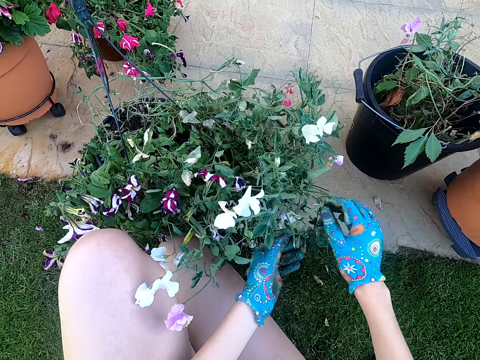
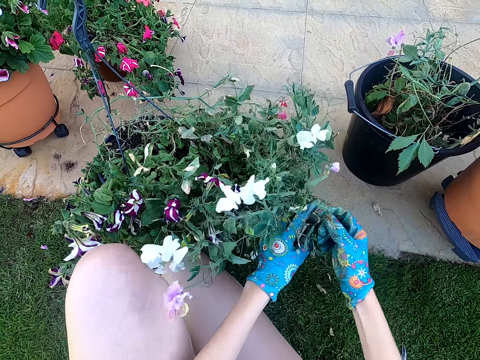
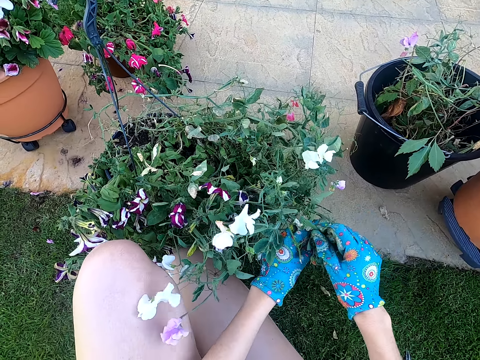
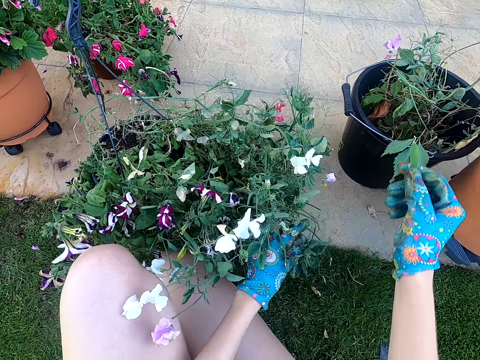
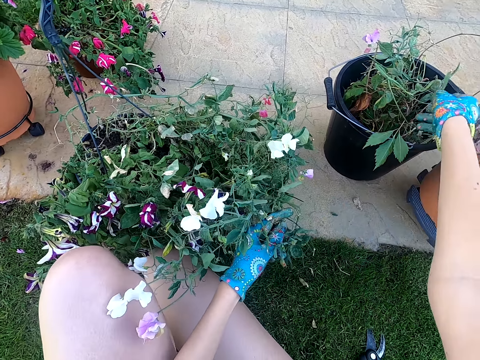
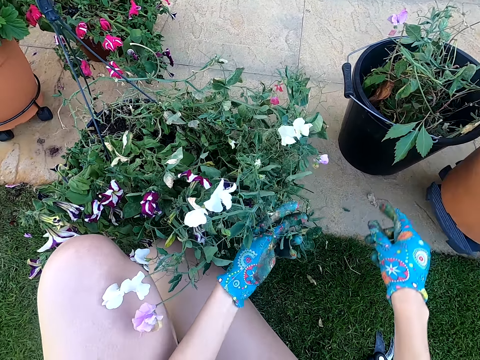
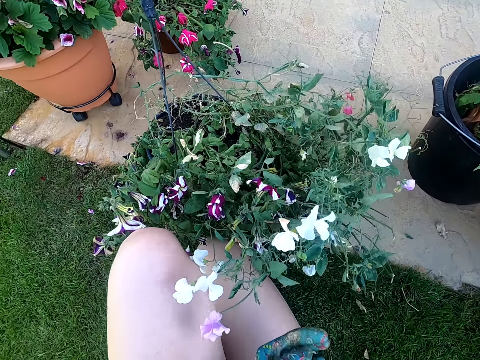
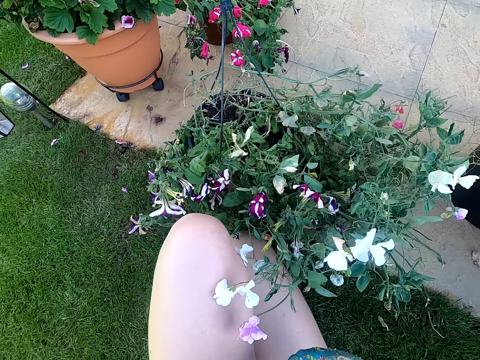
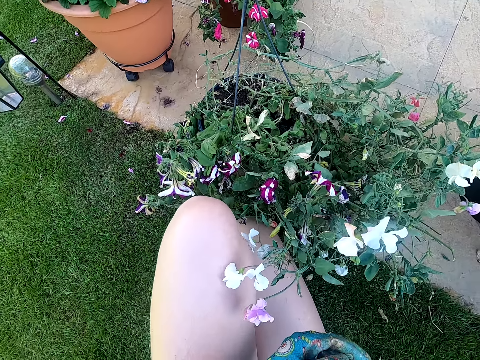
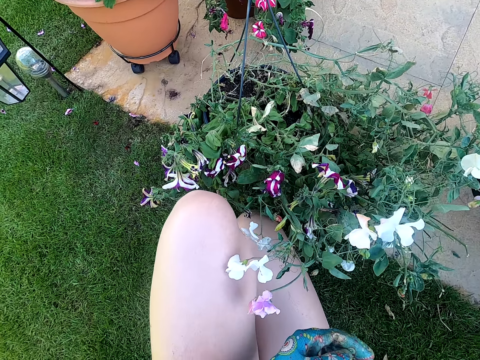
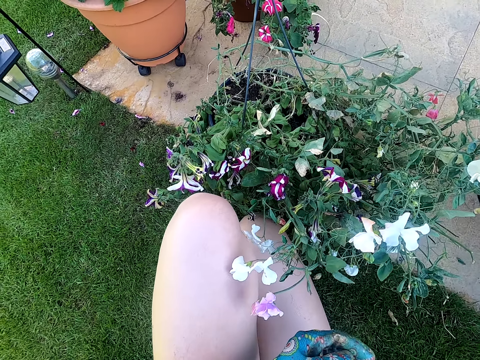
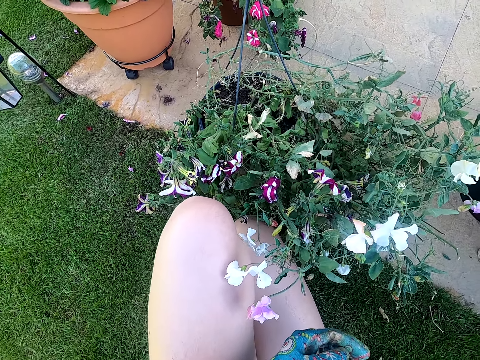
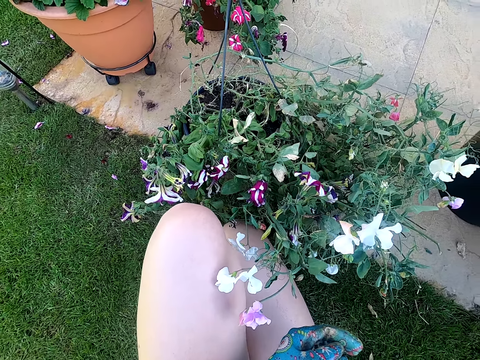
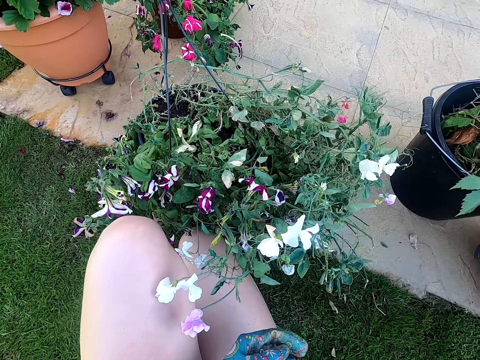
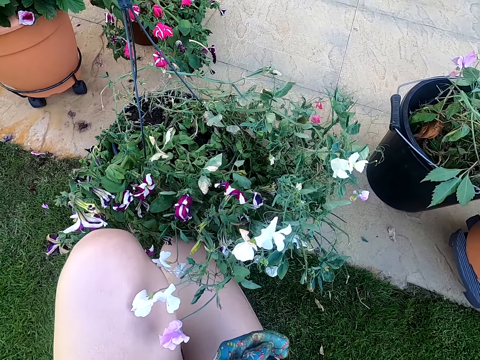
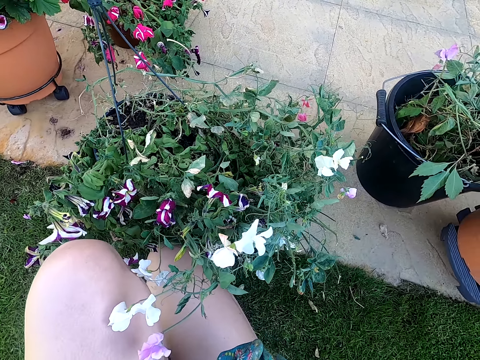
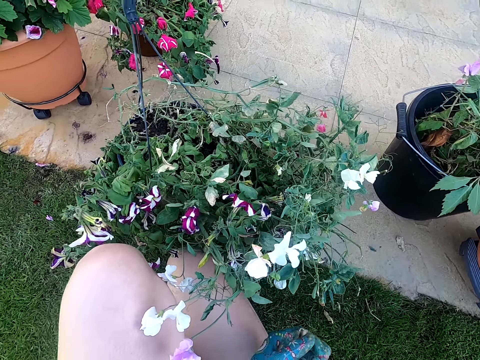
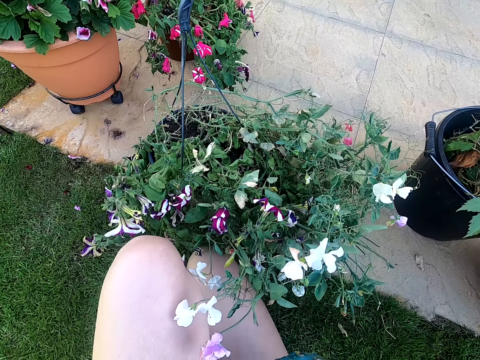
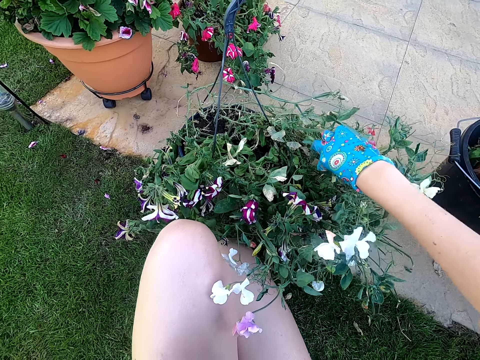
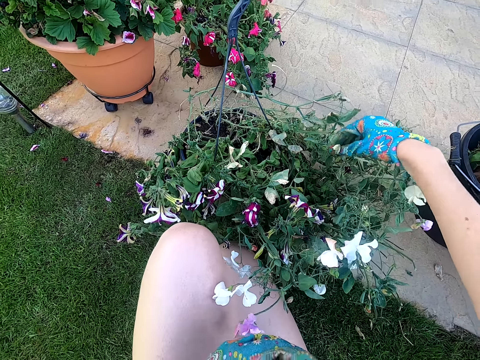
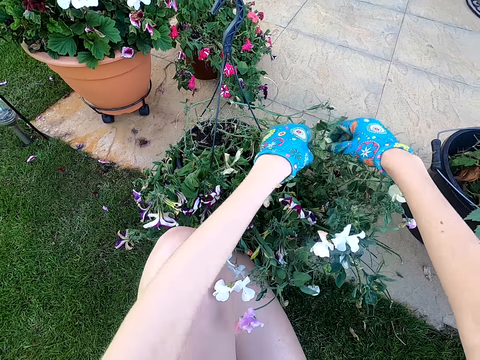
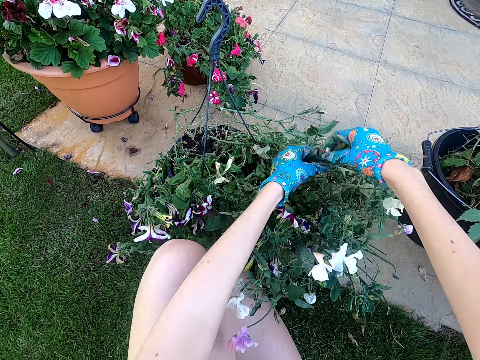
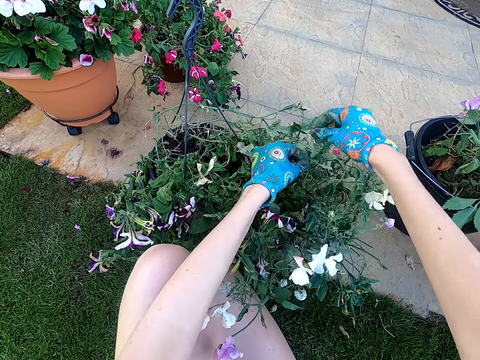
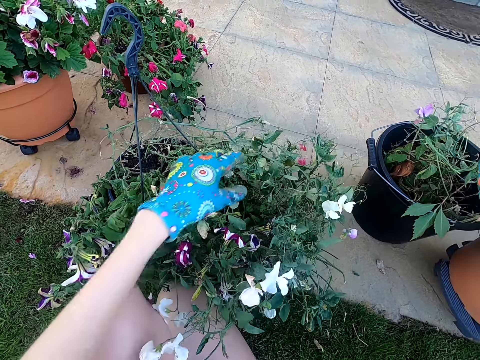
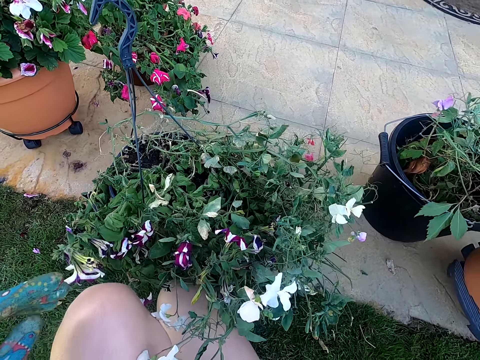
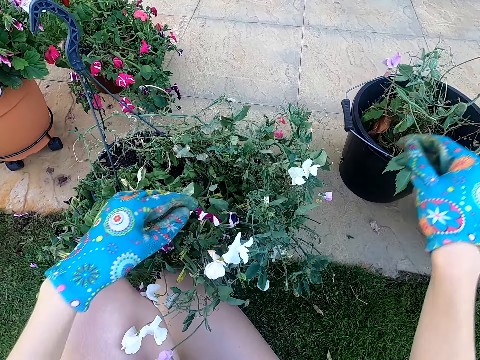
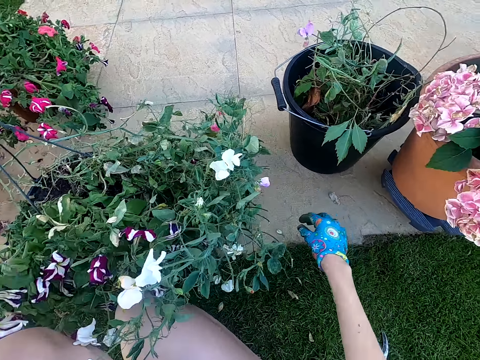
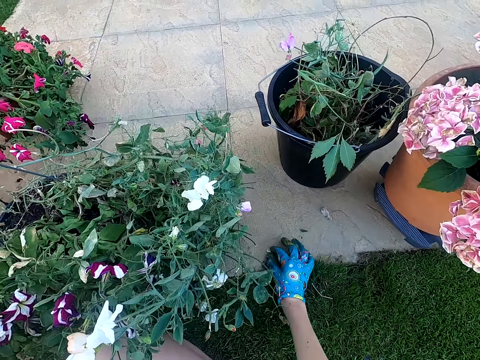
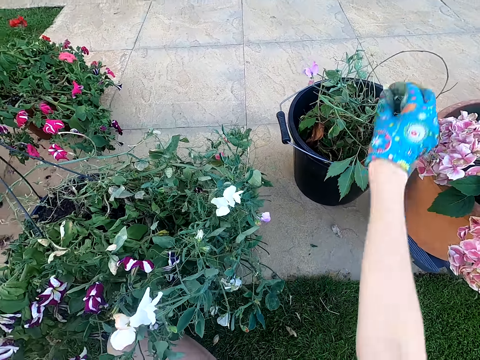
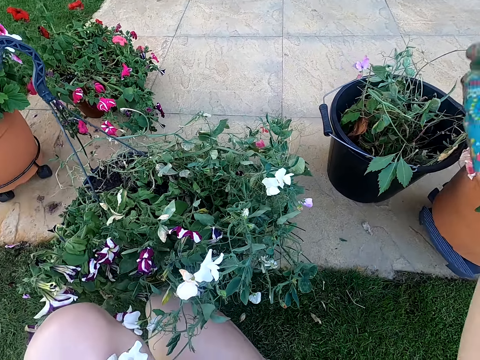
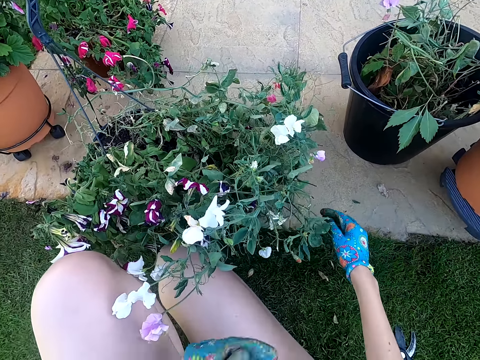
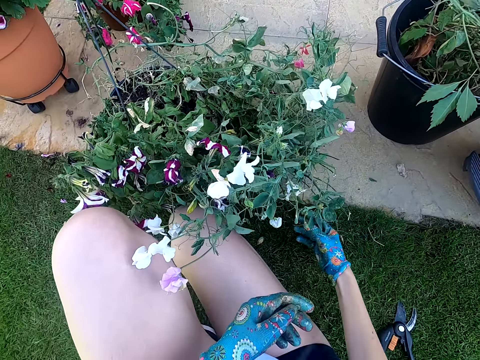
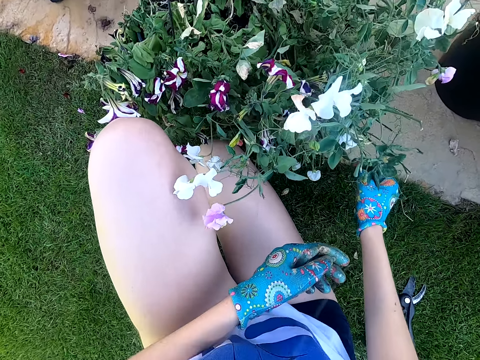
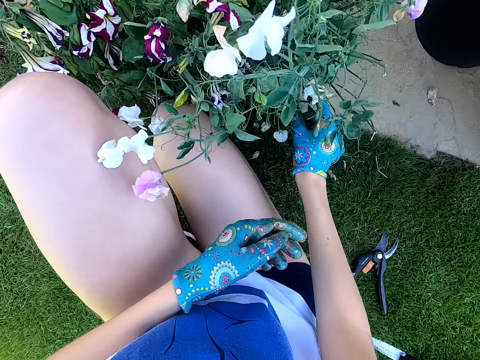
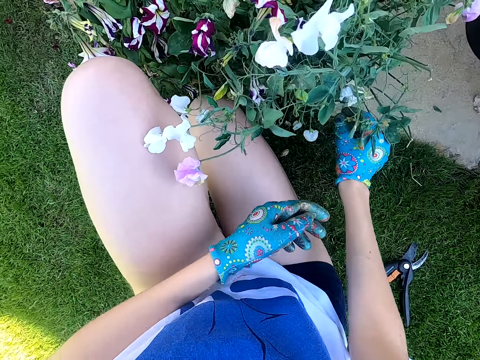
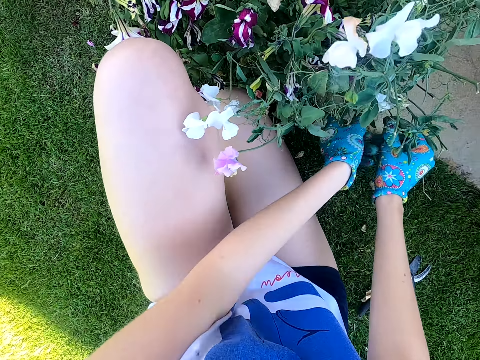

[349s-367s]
The camera wearer plucks a stem from the plant. They cut another leaf. They pluck a leaf from the plant. They place the leaf in the bucket. They look around the area. They touch the plant. They hold a flower. They pluck the flower from the plant. They drop the flower on the floor. They pick up the flower from the floor. They place the flower in the bucket. They touch the plant.

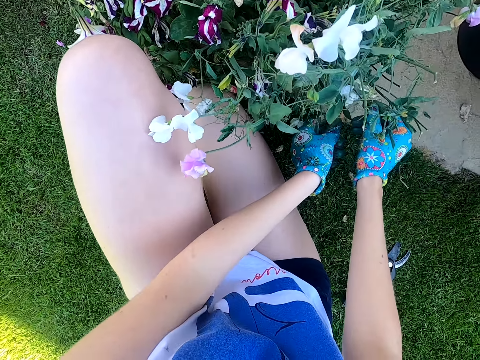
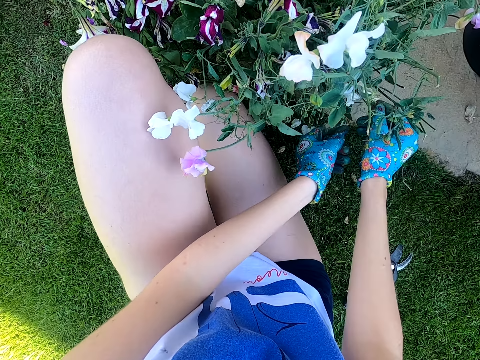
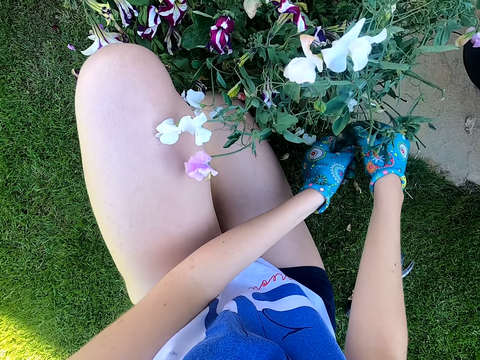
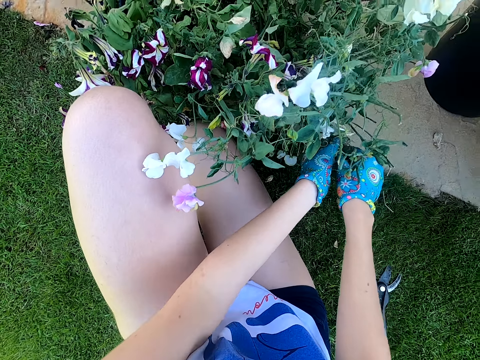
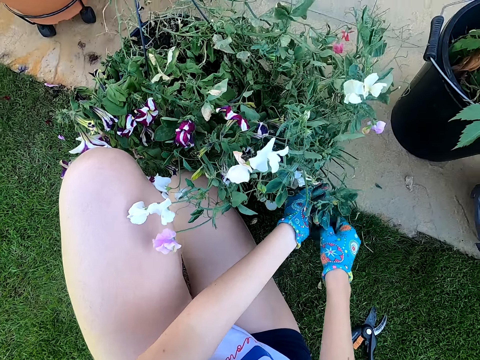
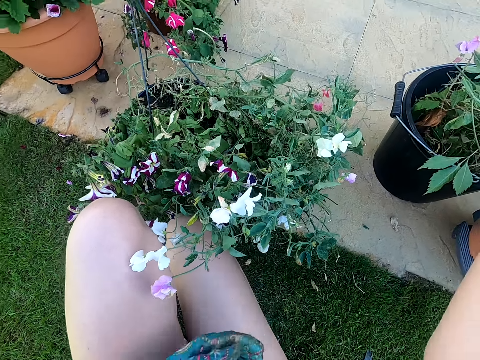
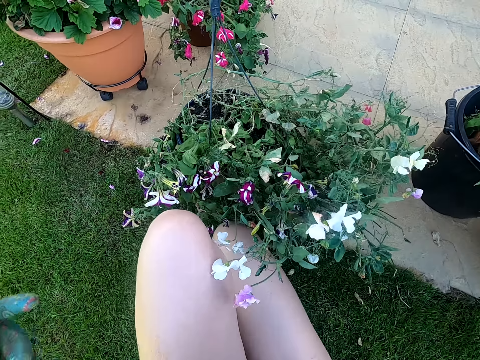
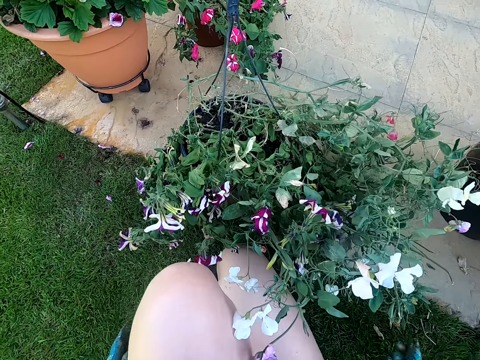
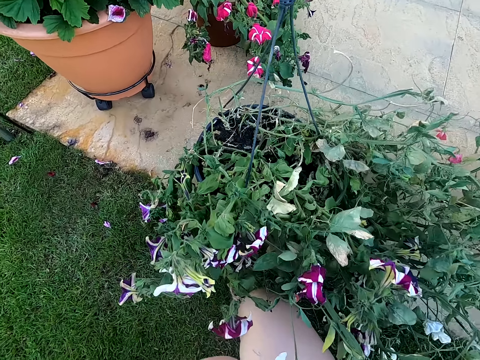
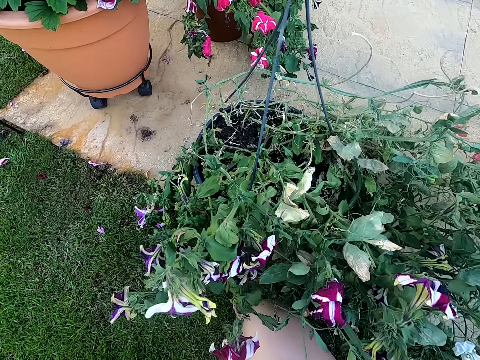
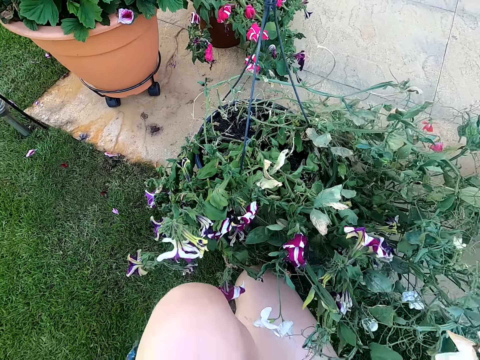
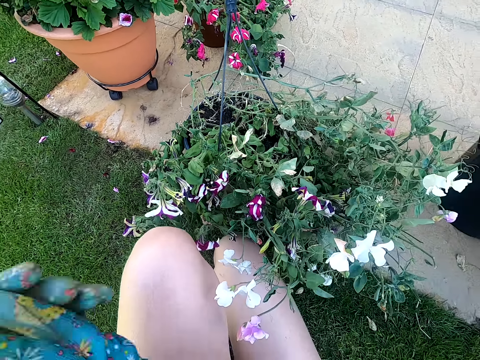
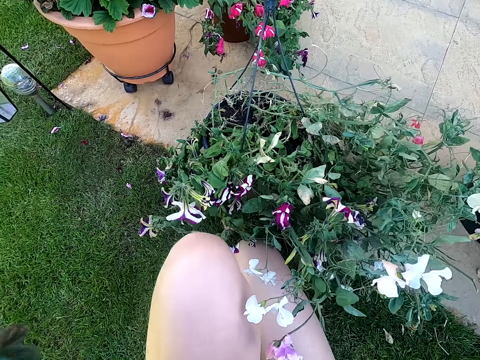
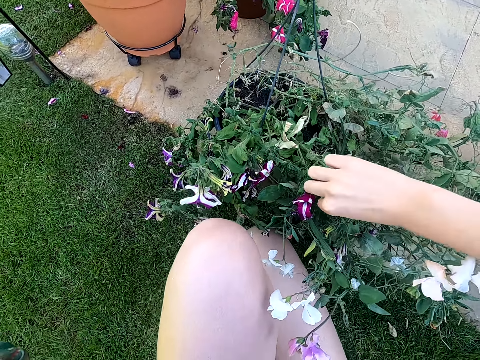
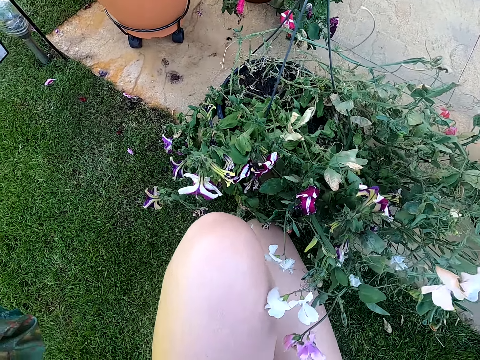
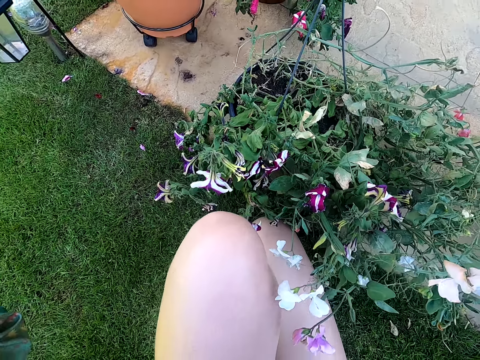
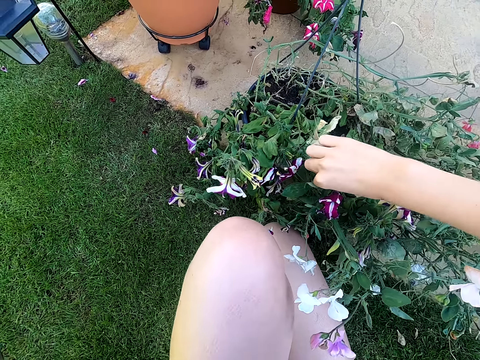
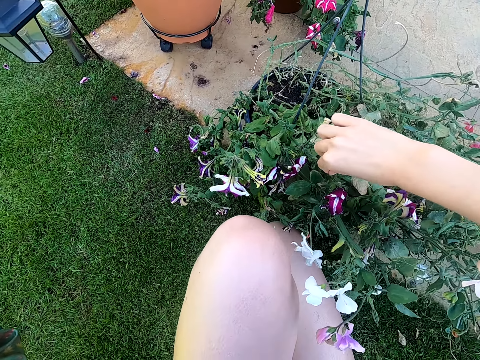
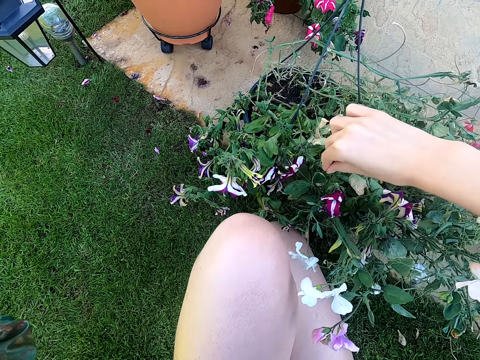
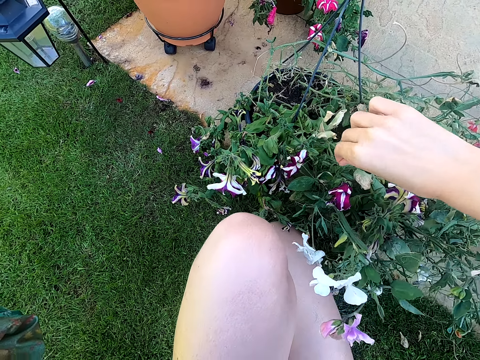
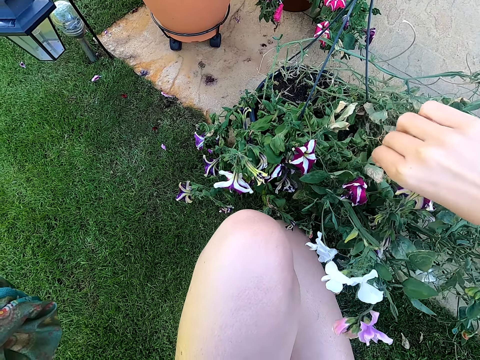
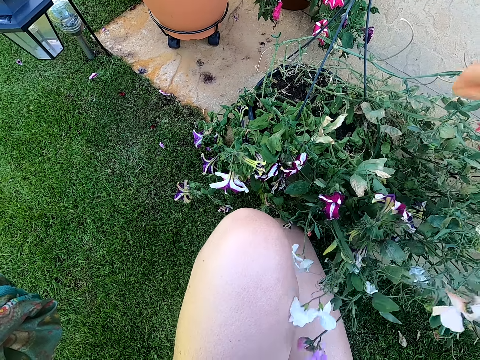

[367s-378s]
The camera wearer cuts a flower from the plant. They pluck a stem from the plant. They place the stem in the bucket. They look around the area. They look at the potted plant. They remove the glove. They remove something from the potted plant. They touch the plant. They pull something from the potted plant.
